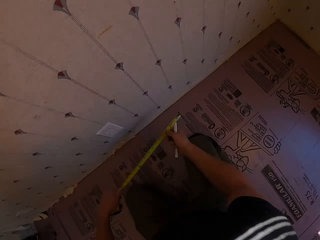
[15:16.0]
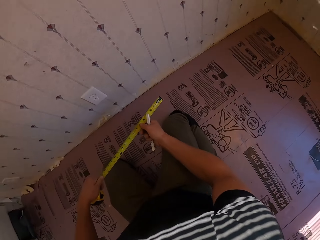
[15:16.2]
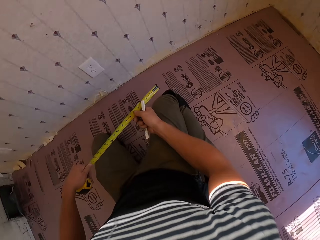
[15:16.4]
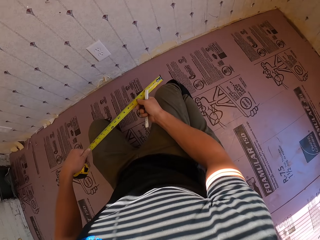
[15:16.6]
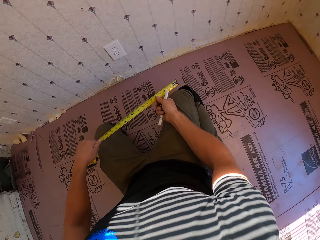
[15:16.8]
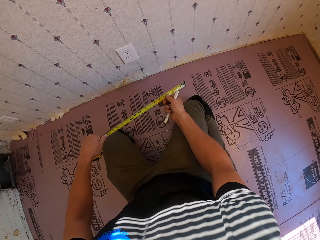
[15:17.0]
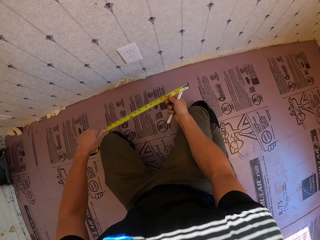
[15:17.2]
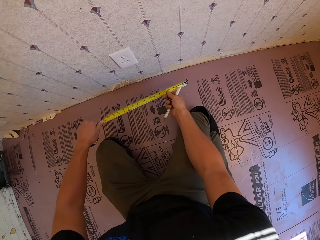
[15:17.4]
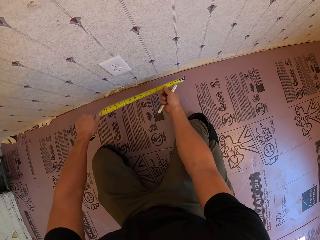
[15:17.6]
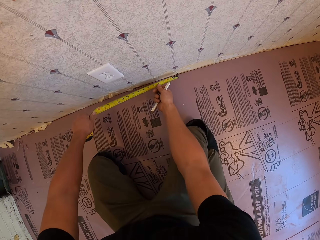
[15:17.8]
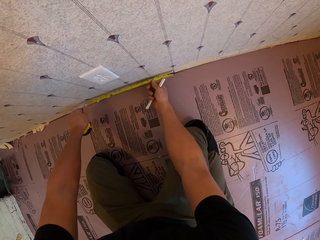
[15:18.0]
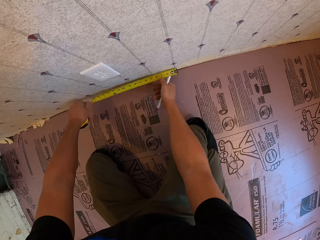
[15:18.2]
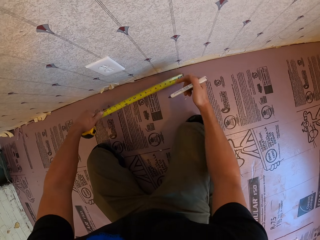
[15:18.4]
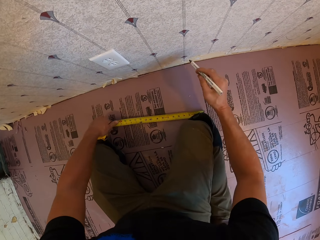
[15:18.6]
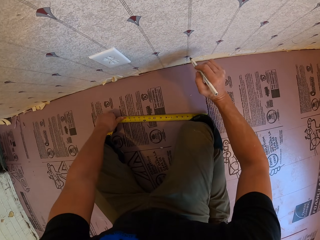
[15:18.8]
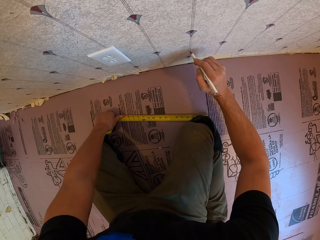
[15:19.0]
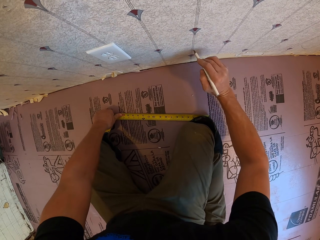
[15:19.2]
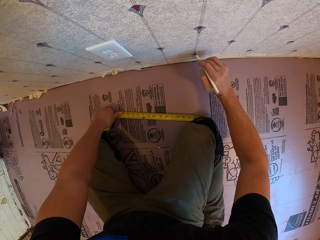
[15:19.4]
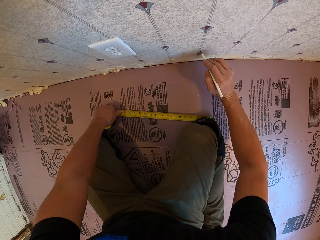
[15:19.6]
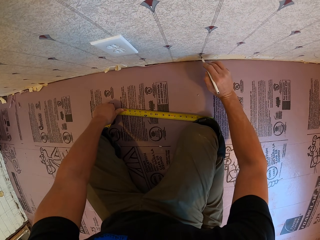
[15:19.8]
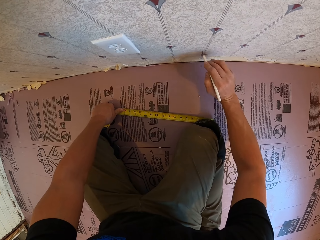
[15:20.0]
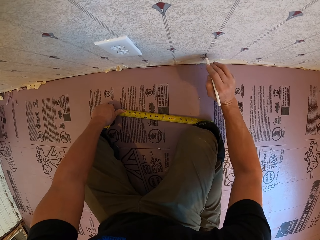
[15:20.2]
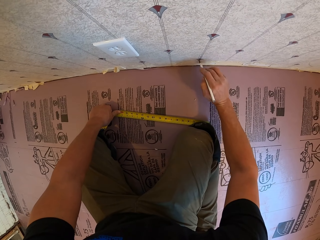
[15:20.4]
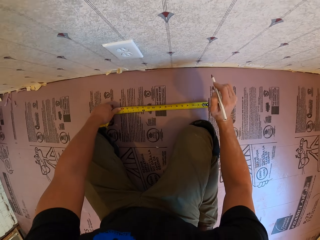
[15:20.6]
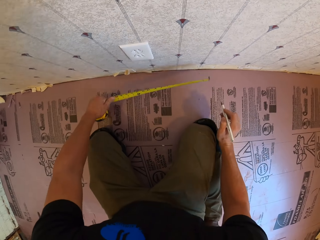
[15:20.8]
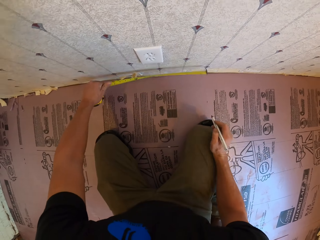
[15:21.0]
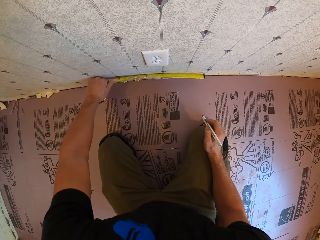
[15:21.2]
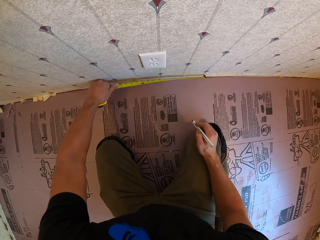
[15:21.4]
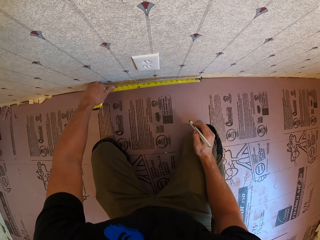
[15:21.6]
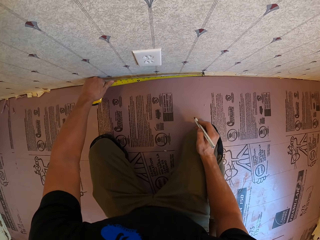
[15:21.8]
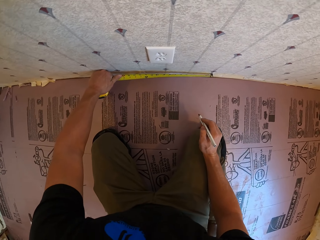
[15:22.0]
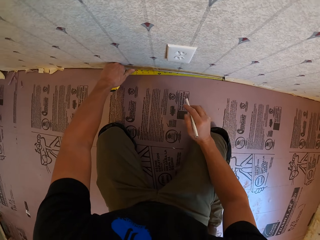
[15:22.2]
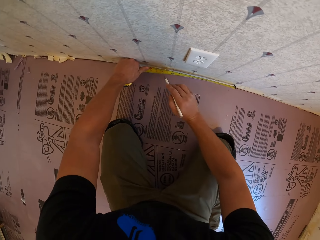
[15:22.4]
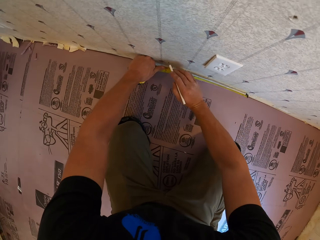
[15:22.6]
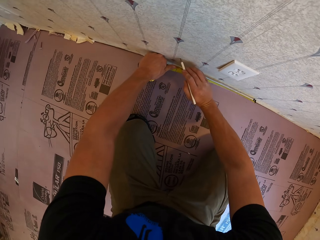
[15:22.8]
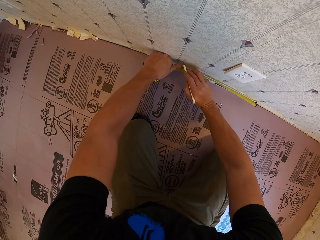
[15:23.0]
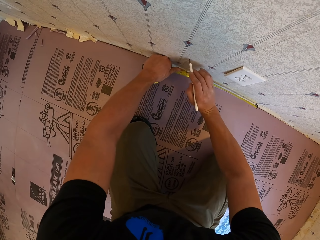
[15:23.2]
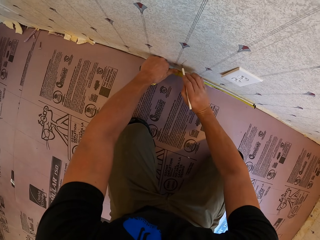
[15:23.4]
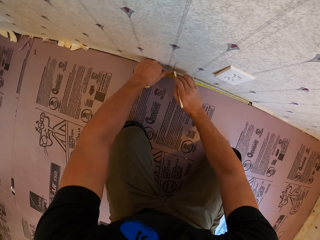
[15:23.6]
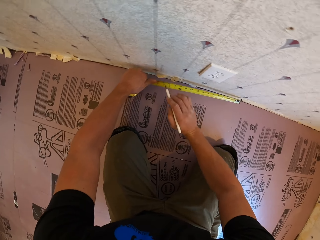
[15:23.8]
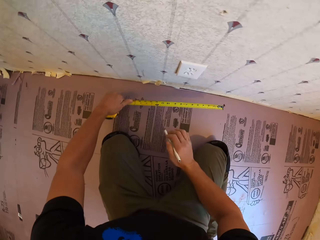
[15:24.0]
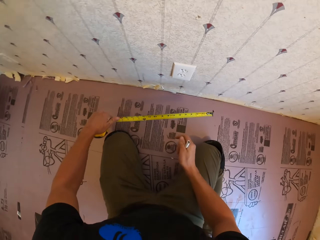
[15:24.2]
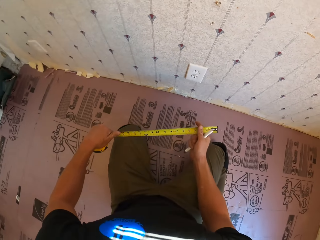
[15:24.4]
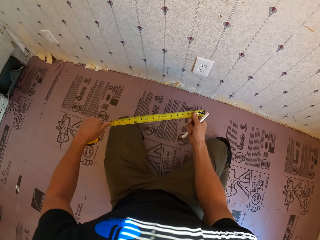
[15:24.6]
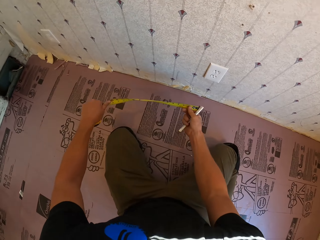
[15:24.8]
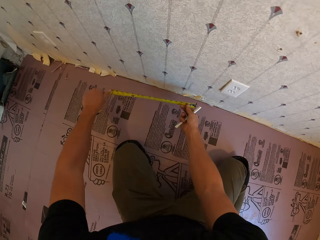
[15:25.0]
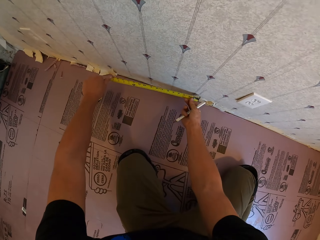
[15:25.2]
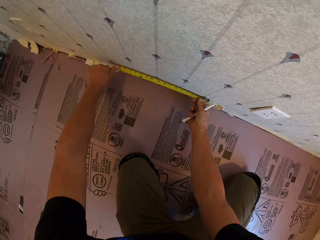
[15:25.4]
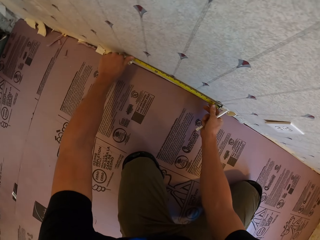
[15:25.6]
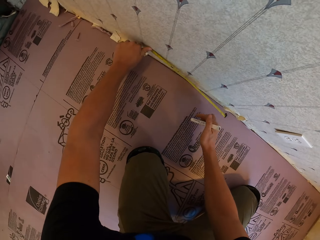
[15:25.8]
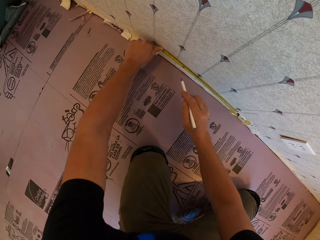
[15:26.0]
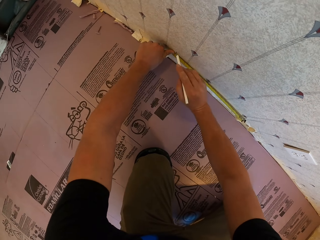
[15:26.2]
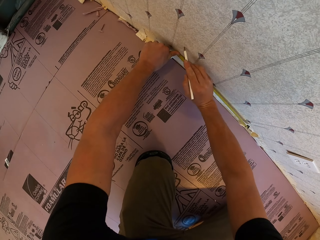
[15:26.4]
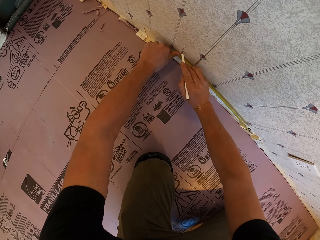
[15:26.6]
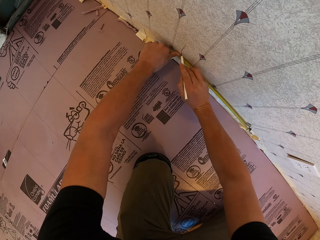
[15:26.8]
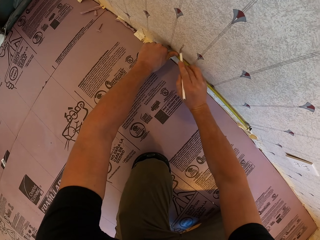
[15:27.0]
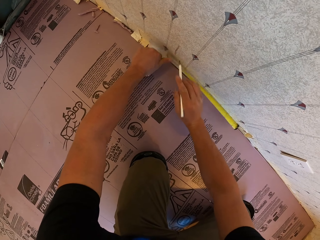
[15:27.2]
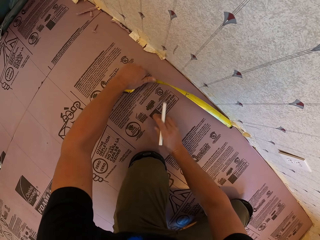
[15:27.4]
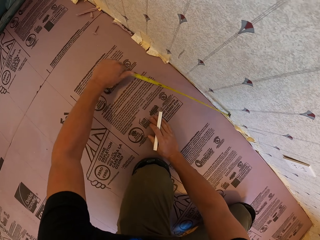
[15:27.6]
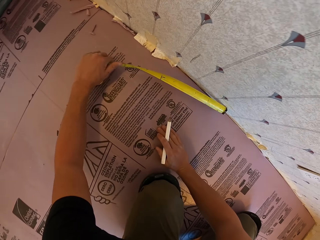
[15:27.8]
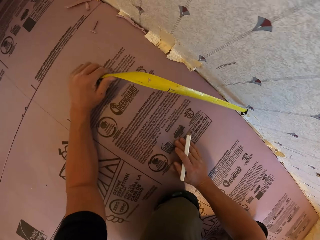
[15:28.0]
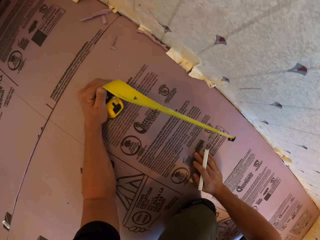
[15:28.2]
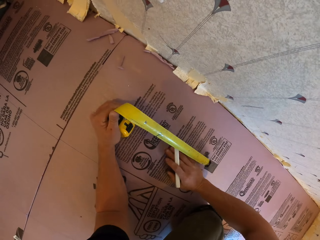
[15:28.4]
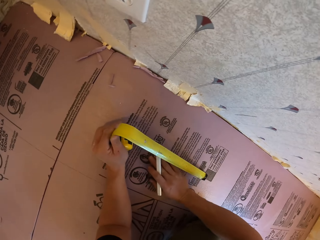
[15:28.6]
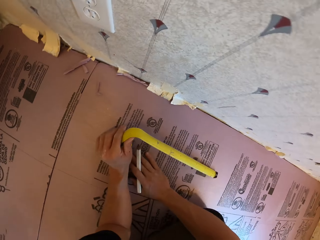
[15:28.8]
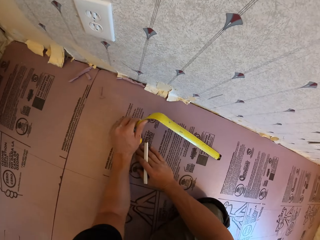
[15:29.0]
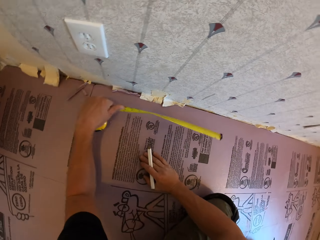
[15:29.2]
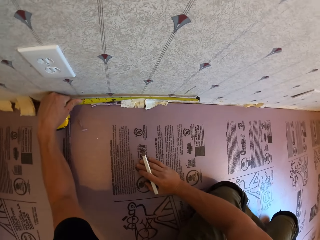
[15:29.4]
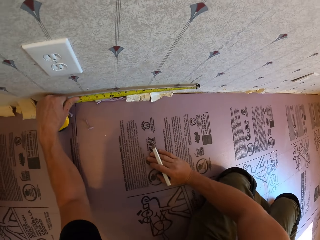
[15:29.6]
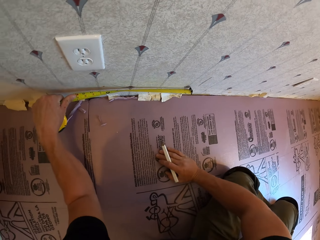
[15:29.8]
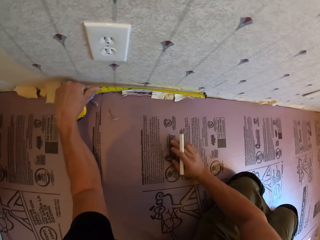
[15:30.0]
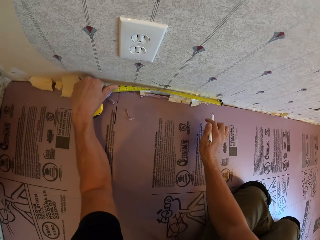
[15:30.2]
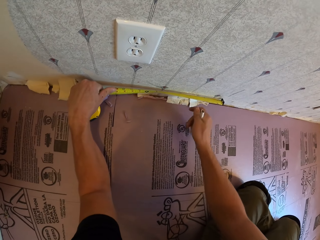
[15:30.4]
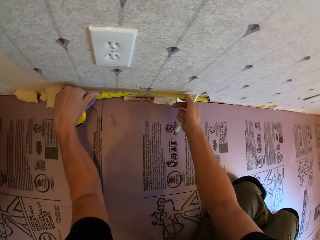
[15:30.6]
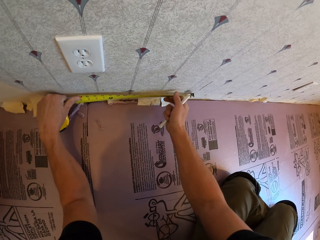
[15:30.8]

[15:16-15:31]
The camera wearer measures the wall. They write on the wall. They measure the wall. They write on the wall. They measure the wall. They write on the wall. They measure on the wall.

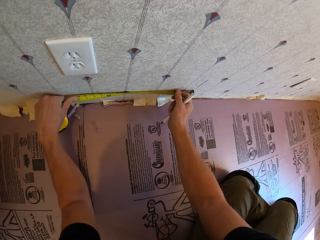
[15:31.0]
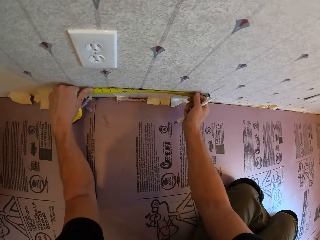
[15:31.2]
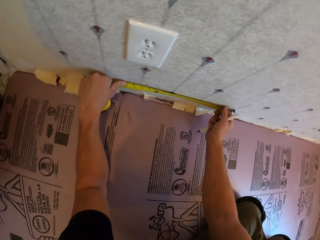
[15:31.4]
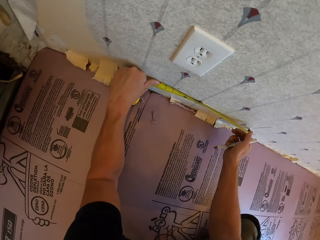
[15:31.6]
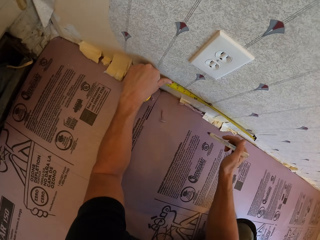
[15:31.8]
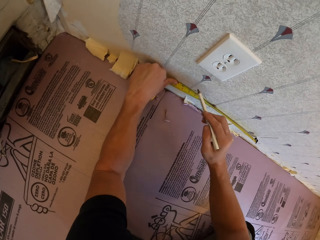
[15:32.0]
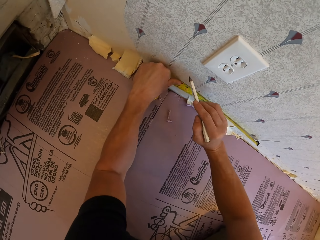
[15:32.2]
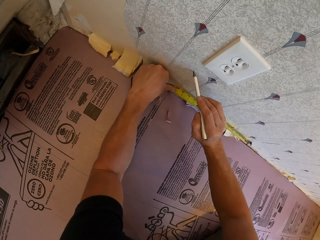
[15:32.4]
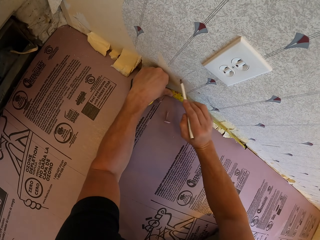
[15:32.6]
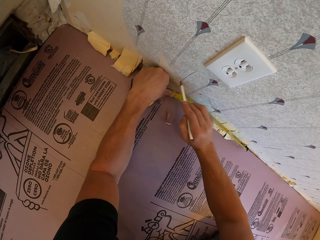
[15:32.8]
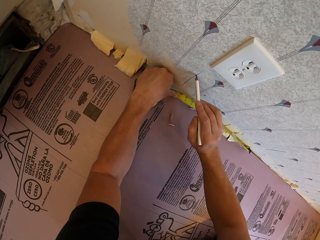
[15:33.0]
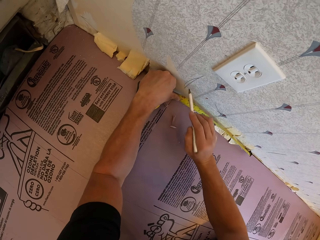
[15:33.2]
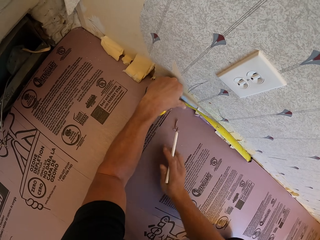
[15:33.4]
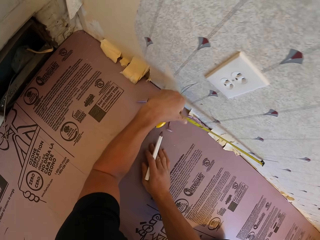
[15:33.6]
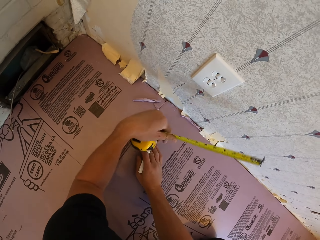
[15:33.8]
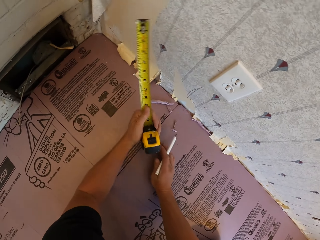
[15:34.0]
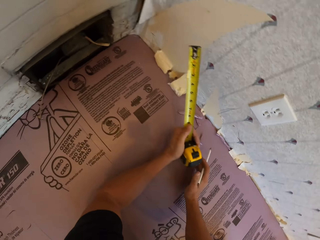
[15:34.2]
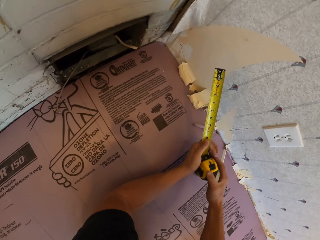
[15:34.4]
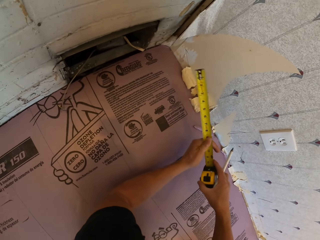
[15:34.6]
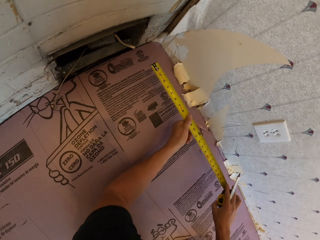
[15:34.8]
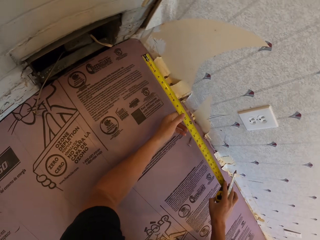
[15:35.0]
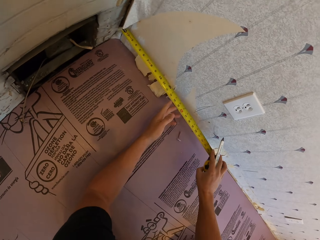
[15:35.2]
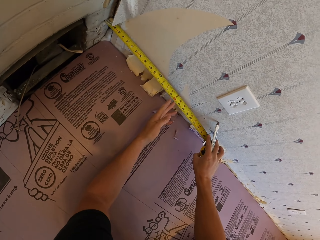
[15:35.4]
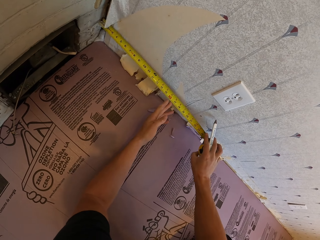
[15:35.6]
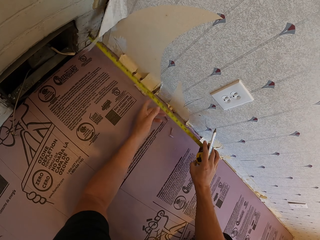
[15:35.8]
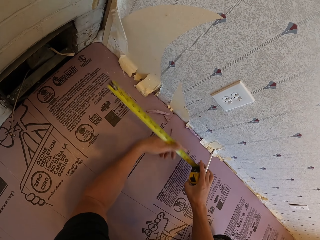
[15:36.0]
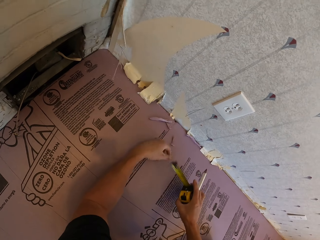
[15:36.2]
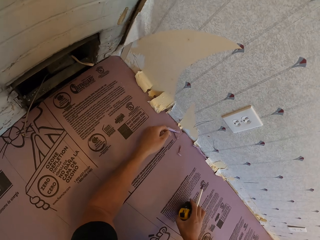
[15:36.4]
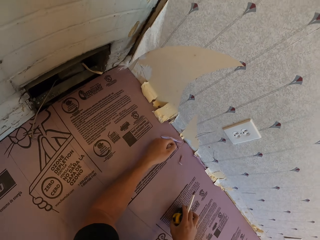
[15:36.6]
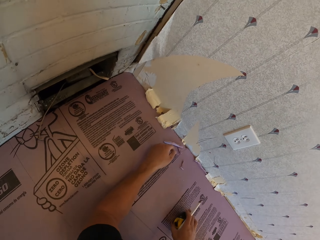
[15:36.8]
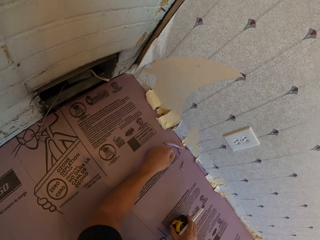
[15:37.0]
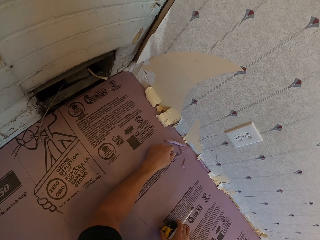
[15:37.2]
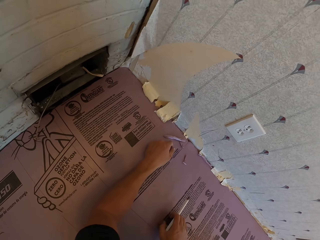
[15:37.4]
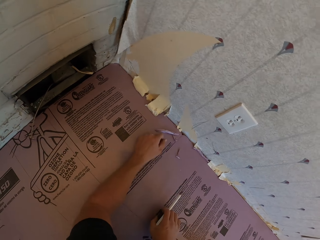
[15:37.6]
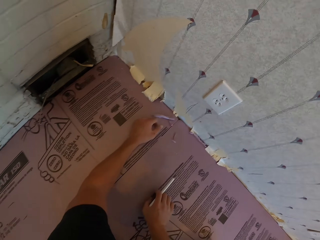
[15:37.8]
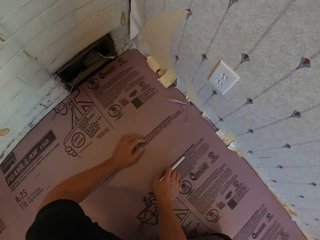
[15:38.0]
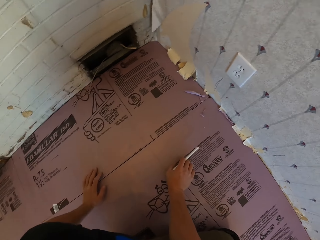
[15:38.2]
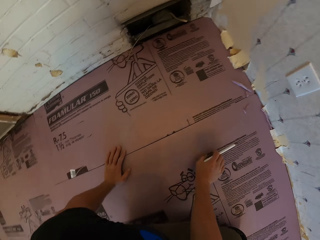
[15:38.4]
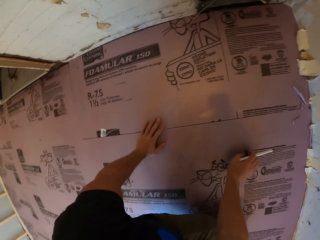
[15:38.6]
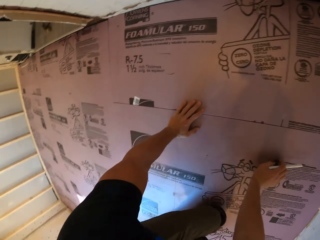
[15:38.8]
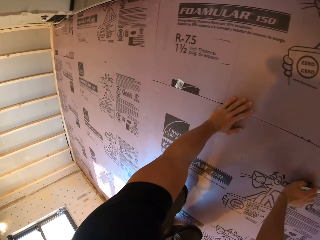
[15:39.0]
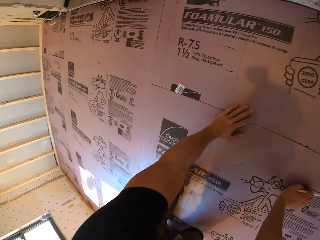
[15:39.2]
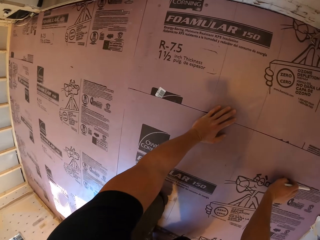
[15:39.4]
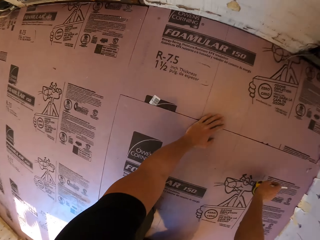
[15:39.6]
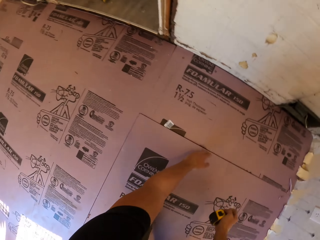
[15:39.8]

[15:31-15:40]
The camera wearer writes on the wall. They measure the wall. They move the hands.
